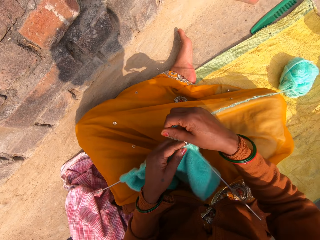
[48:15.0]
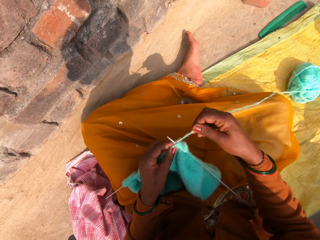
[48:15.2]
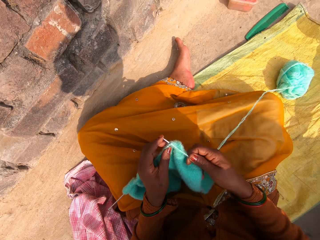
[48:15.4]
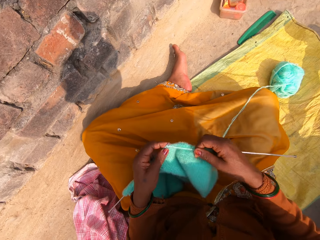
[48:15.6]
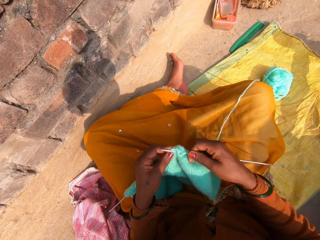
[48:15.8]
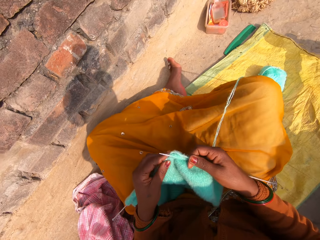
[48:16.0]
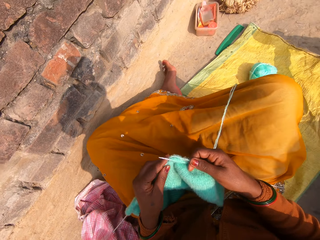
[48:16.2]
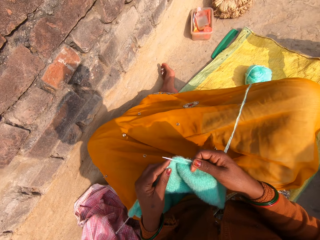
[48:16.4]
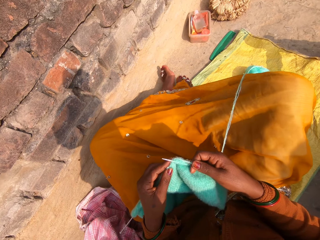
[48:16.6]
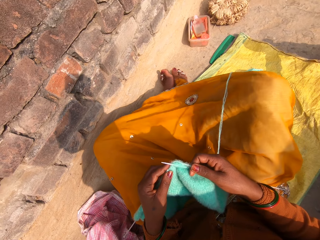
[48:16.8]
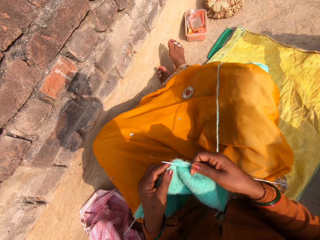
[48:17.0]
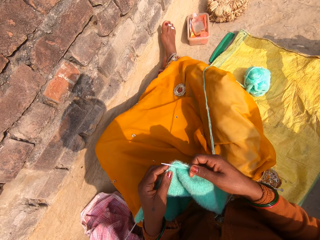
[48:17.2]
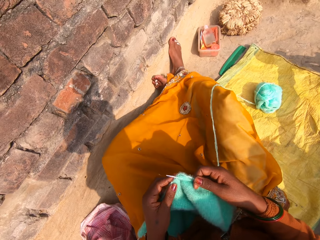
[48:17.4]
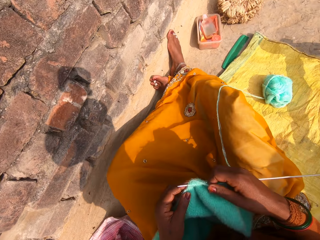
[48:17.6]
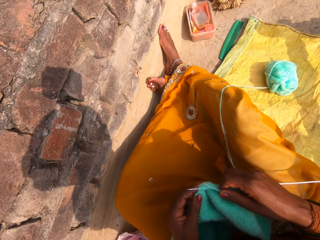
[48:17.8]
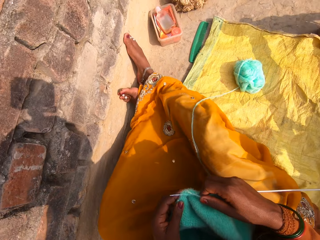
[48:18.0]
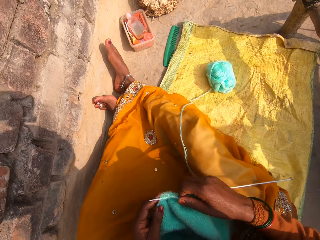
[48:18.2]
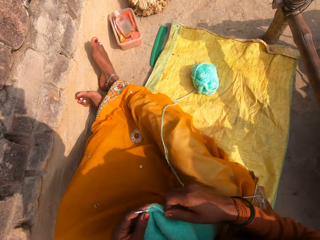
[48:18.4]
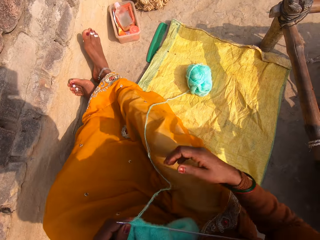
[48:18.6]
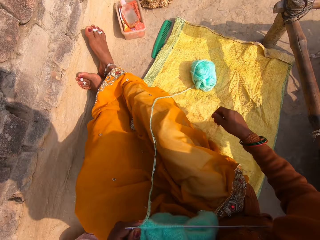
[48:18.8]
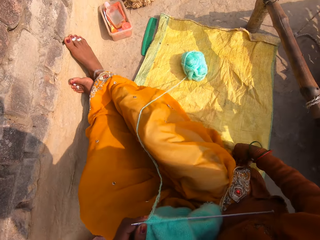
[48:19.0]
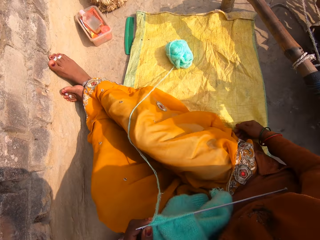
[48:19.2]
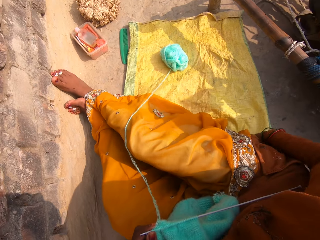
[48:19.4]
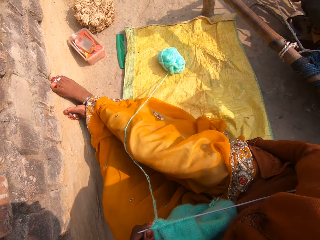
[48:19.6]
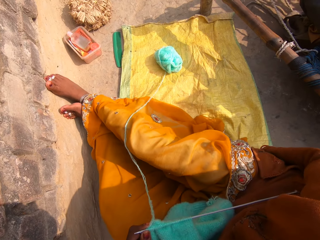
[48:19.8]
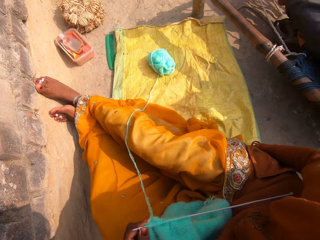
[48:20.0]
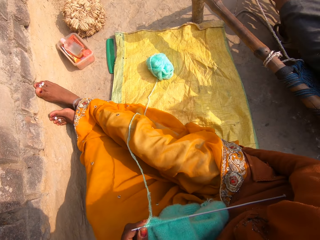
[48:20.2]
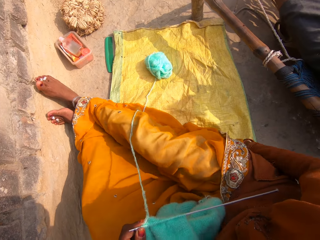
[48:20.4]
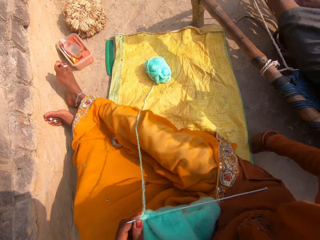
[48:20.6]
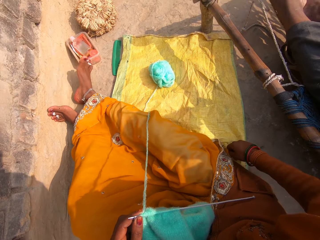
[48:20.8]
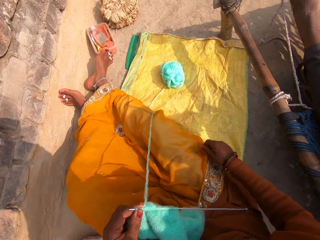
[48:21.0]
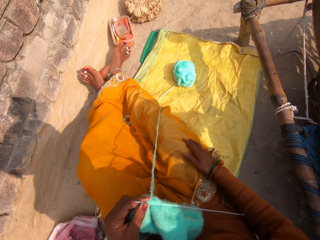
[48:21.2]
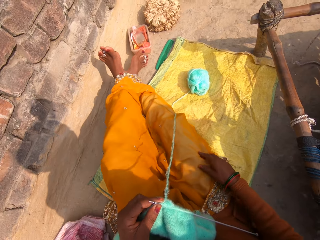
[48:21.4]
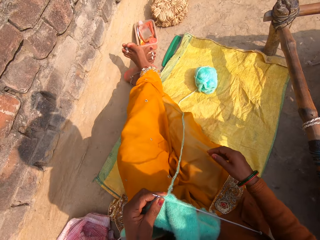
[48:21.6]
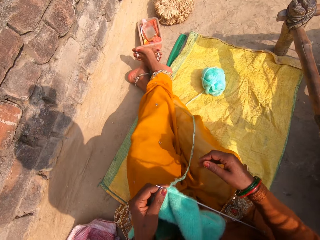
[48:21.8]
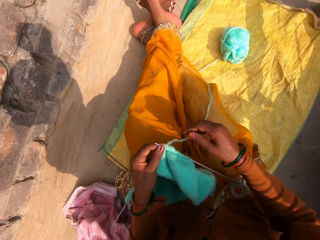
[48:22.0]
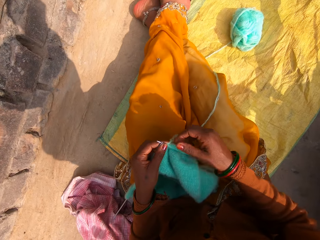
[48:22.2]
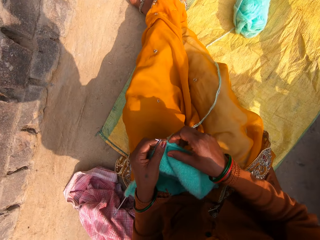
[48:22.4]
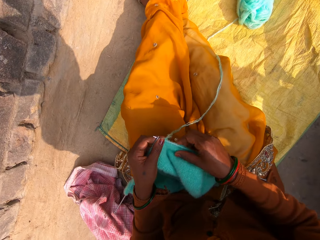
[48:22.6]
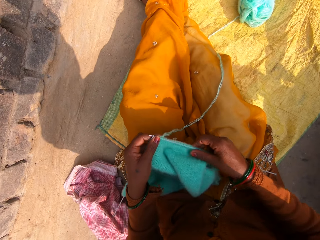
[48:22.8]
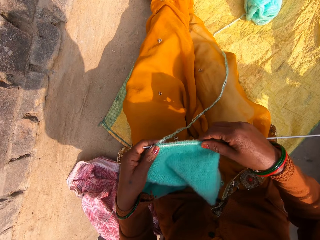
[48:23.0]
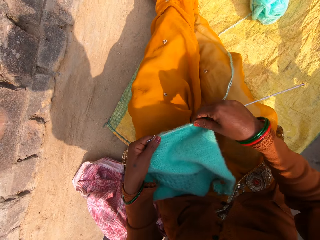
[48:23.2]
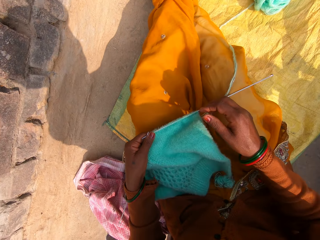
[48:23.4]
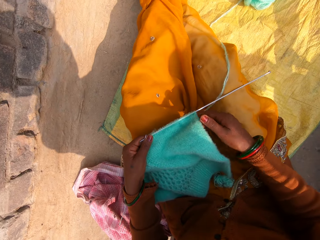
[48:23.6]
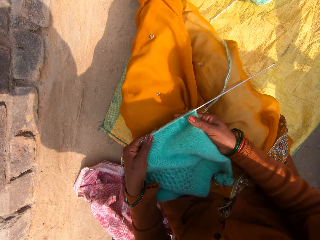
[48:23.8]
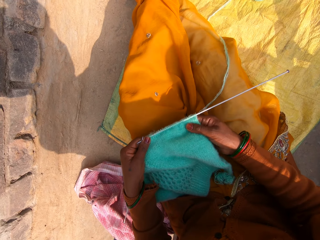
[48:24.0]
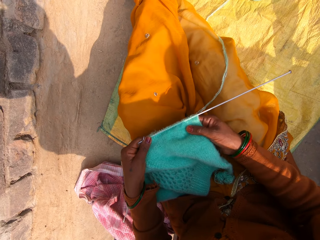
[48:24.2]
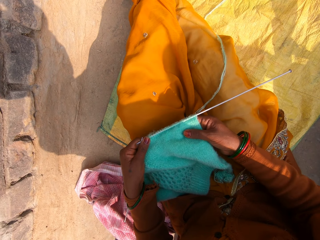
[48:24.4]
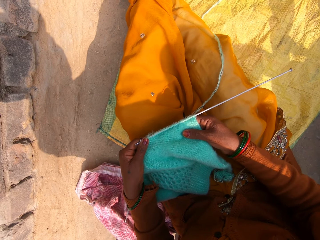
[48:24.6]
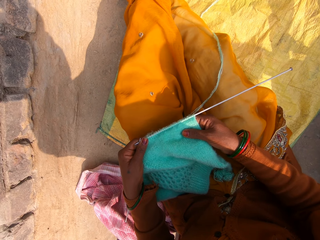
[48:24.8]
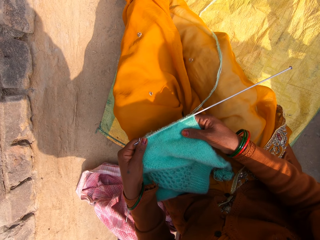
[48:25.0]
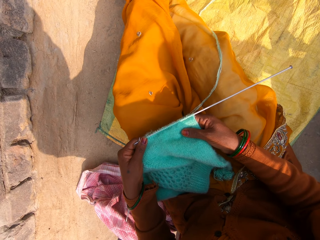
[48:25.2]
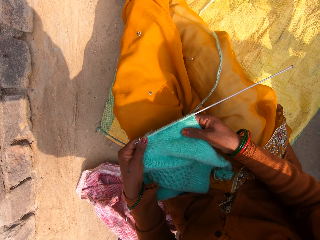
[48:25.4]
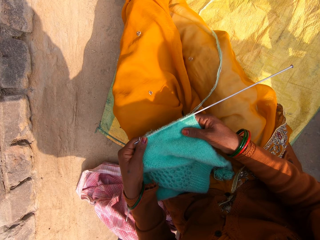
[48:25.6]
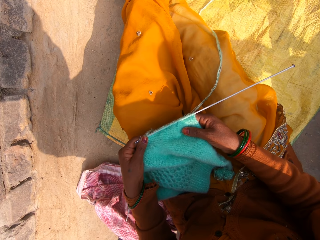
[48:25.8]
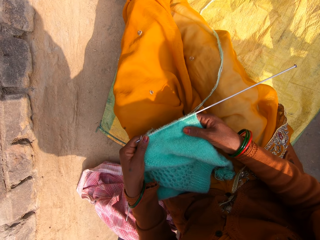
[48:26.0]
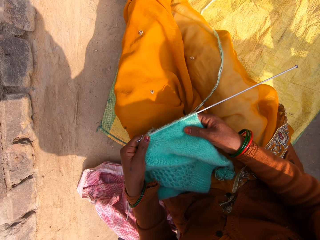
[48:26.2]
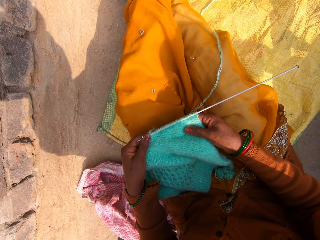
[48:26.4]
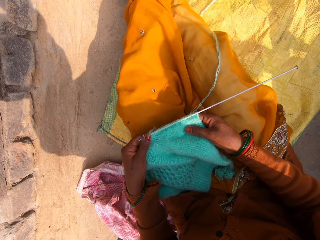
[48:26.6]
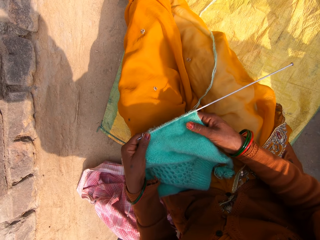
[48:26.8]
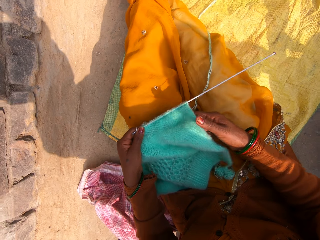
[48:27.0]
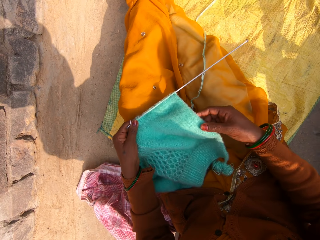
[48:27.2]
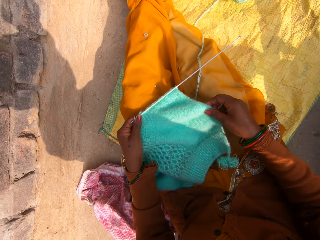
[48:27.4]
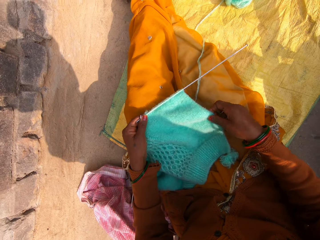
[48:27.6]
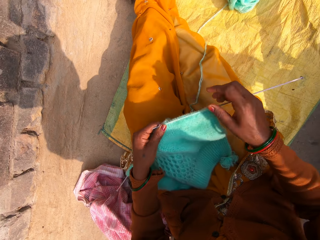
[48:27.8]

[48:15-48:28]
The camera wearer adjusts her legs on the floor. She clears where she is sitting with her right hand. She scratches herself. She adjusts the knitted wool on the knitting pin with her right hand. She touches the yarn.

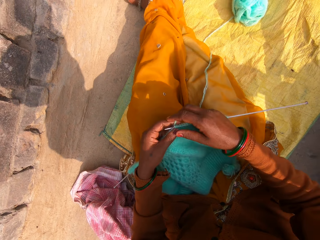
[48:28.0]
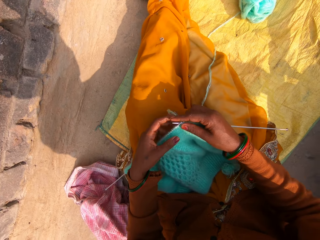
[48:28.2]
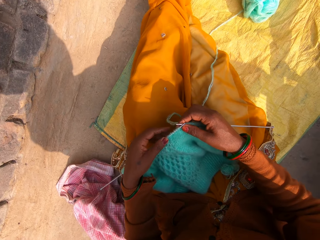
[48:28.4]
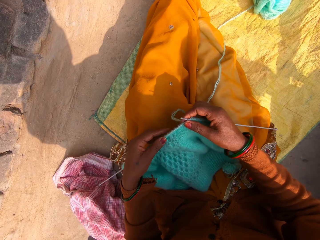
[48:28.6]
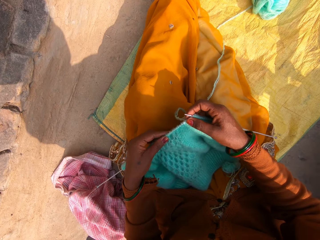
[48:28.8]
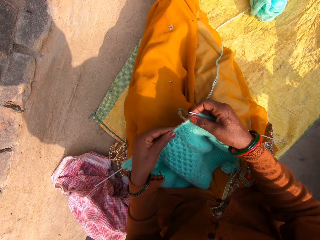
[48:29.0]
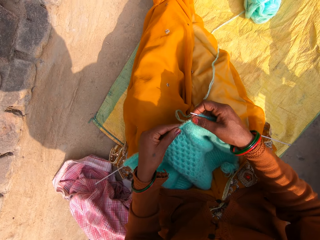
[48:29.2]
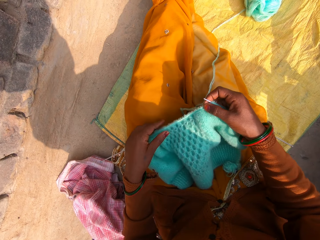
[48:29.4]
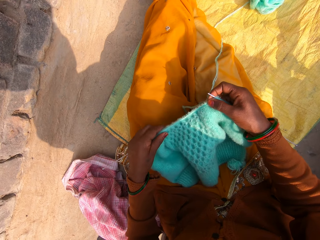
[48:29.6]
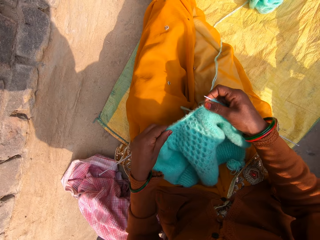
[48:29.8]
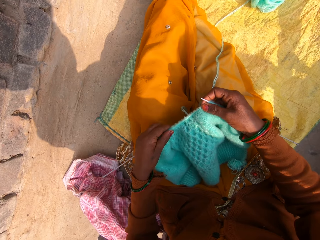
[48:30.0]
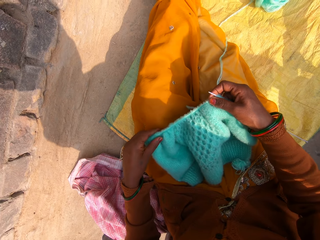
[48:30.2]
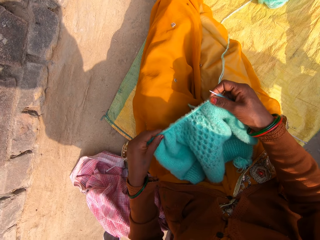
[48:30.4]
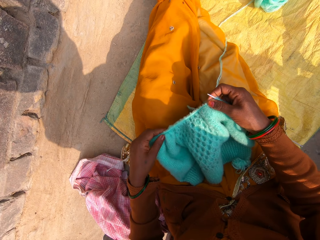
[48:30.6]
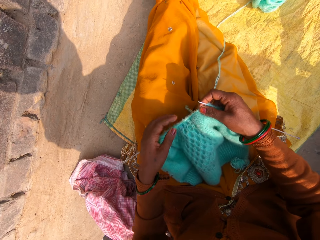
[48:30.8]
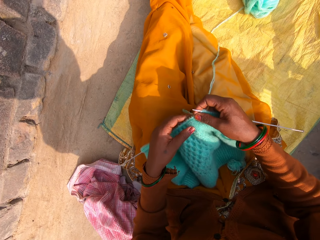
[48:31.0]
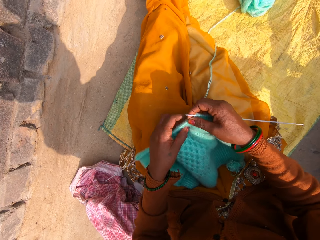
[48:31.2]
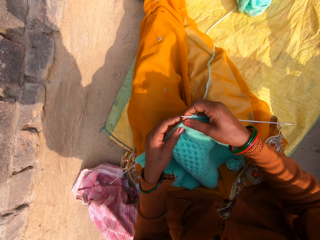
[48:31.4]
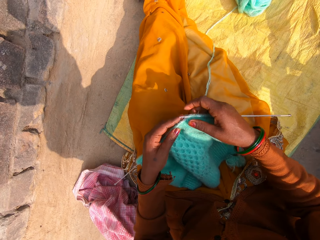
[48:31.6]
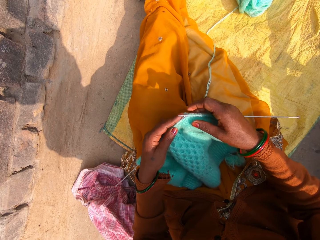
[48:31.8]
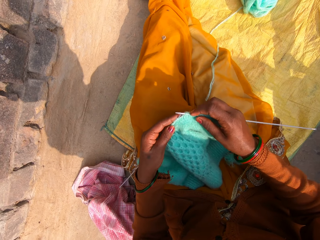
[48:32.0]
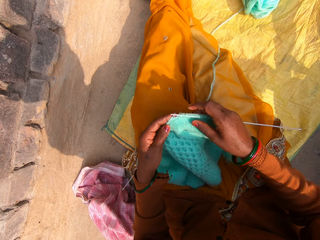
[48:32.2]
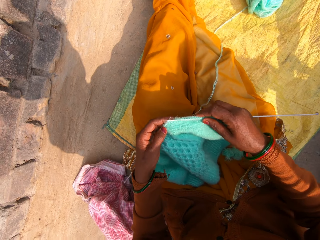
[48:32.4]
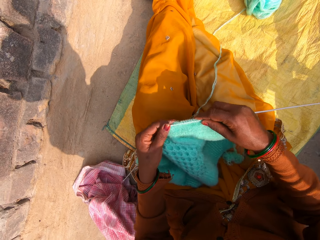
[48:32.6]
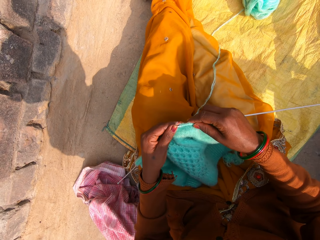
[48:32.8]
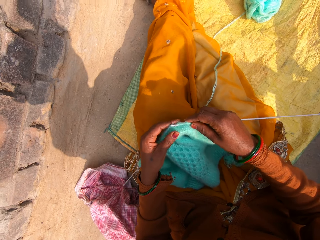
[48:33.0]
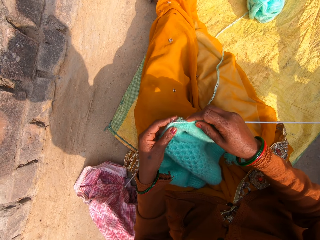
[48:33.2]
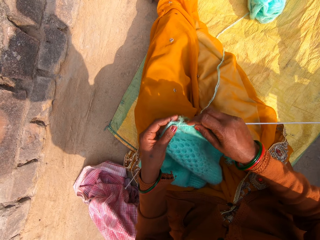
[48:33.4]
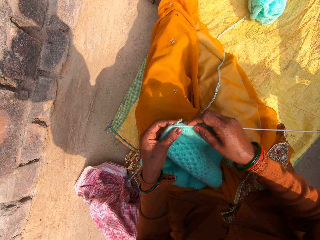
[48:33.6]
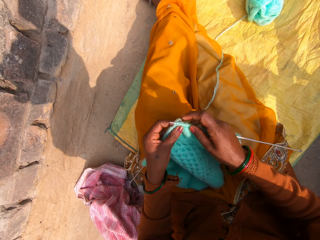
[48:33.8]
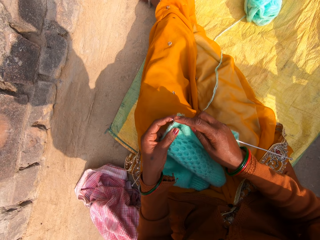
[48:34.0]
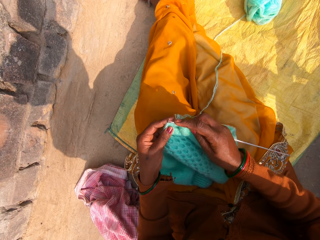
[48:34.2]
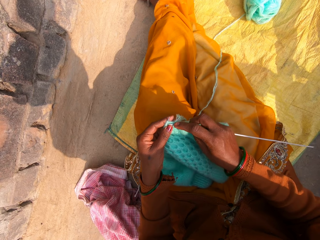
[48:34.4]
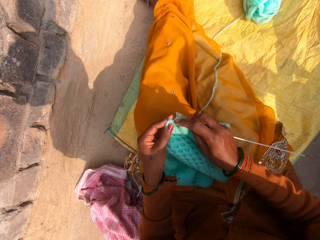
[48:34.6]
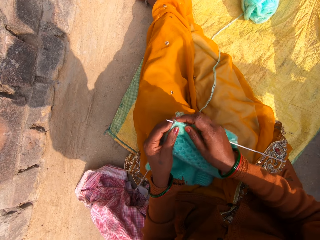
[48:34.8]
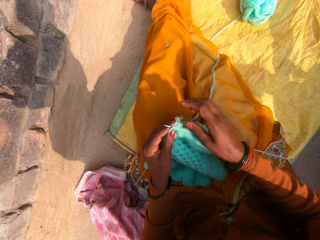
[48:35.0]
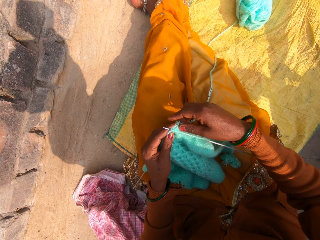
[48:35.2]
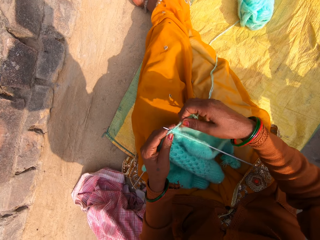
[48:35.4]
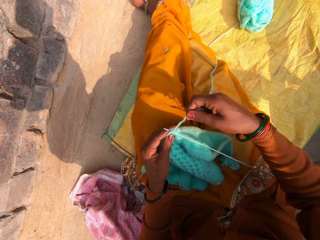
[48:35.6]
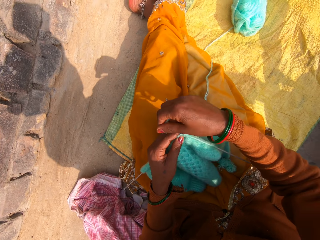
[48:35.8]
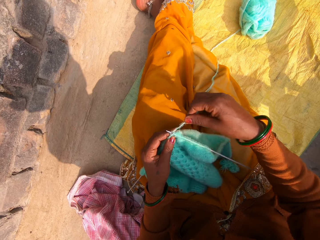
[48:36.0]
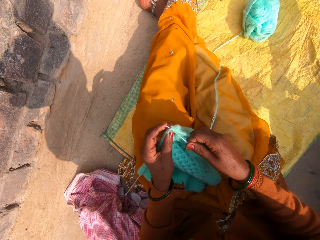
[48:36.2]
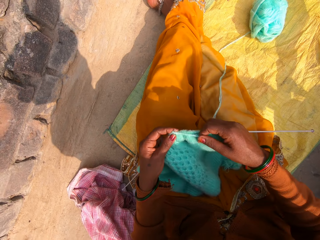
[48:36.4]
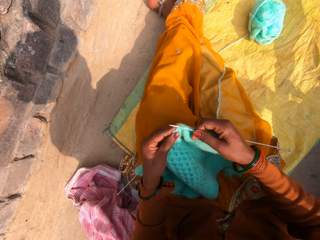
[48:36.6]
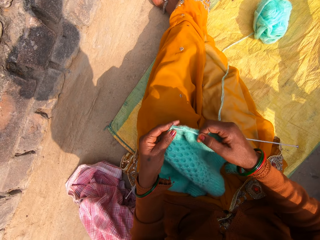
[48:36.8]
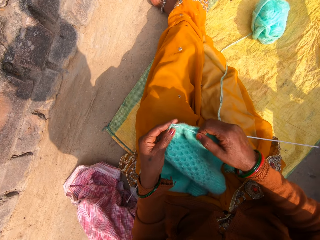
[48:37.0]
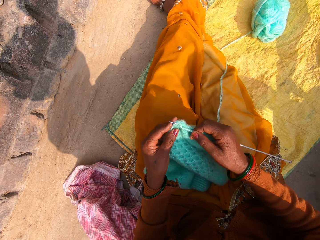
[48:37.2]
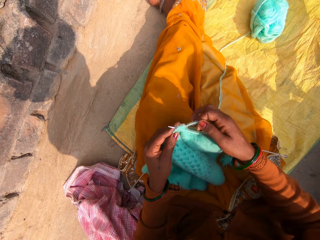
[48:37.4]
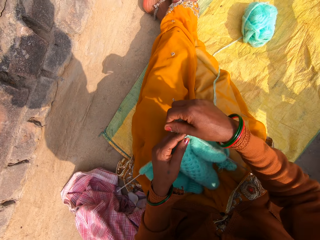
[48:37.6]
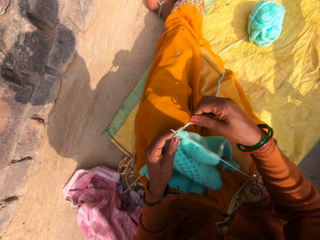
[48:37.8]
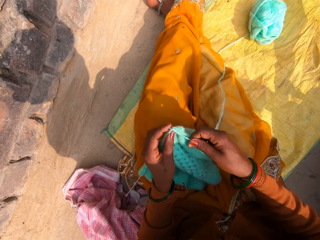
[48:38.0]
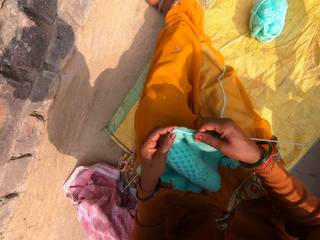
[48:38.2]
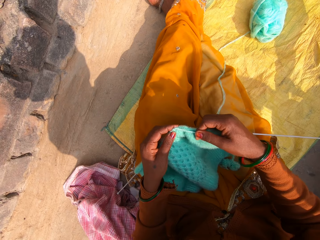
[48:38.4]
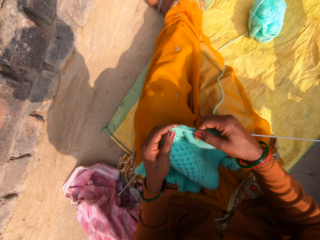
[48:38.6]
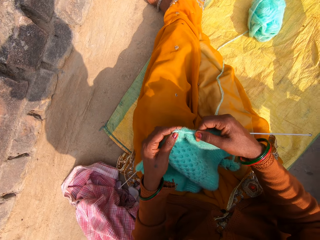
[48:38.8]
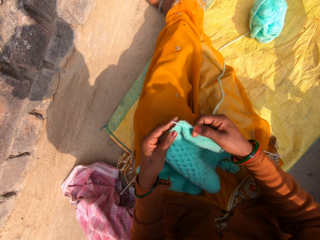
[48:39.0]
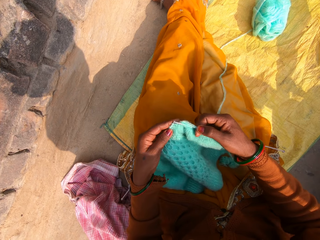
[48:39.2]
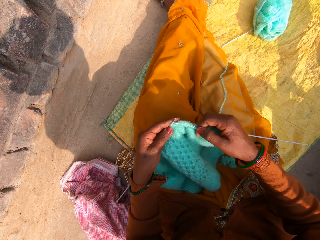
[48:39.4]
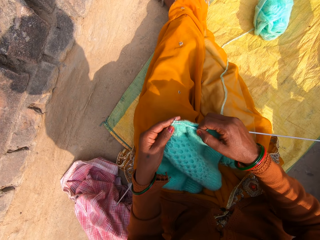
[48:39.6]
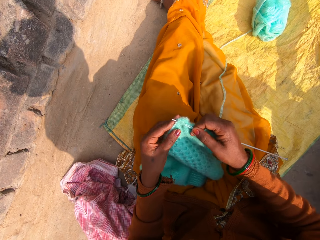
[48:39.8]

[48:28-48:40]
The camera wearer adjusts the knitted wool on the knitting pin with her left hand. She continues knitting with the wool and the knitting pins.
